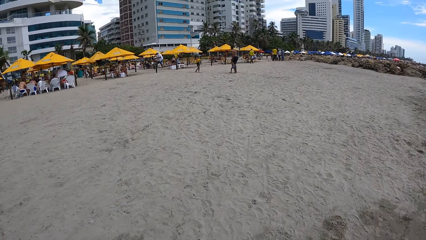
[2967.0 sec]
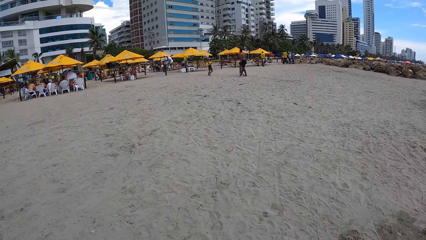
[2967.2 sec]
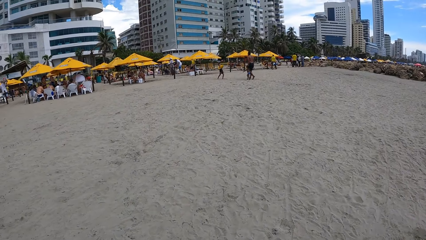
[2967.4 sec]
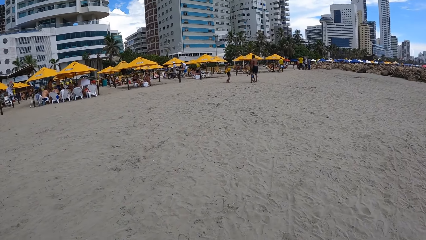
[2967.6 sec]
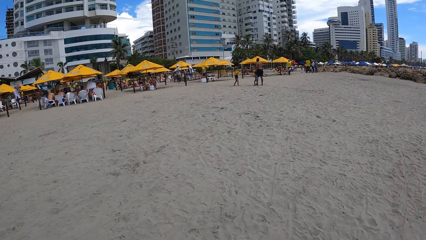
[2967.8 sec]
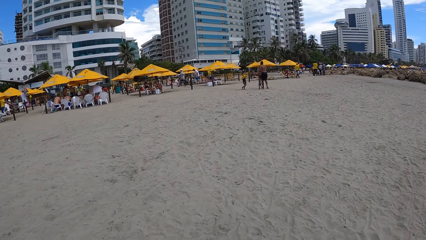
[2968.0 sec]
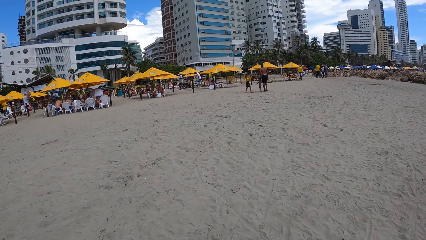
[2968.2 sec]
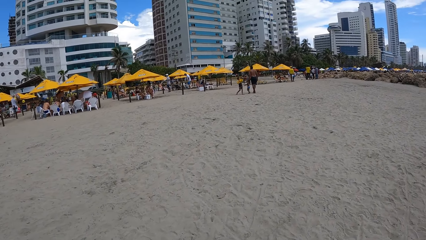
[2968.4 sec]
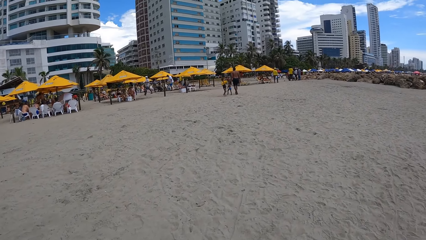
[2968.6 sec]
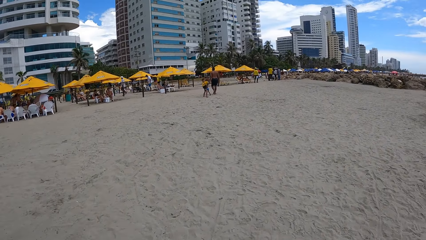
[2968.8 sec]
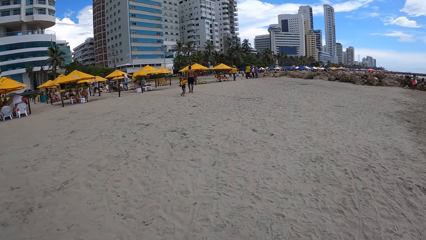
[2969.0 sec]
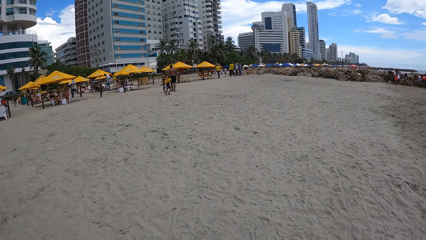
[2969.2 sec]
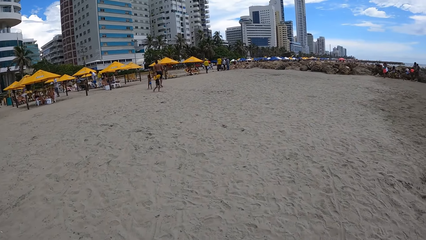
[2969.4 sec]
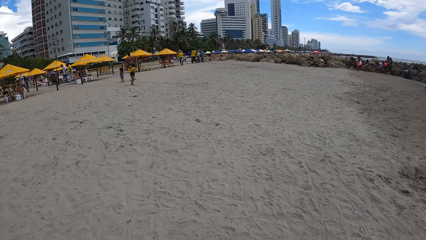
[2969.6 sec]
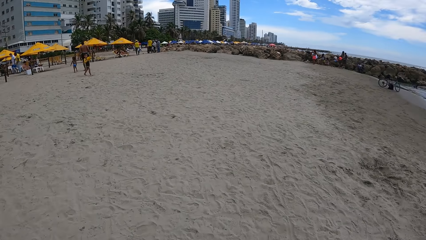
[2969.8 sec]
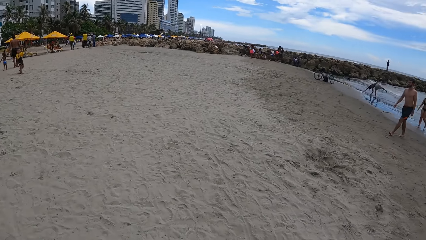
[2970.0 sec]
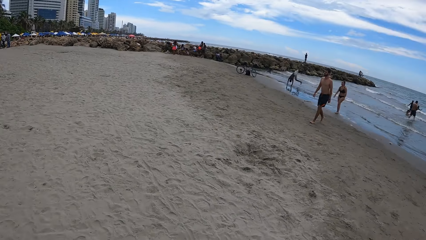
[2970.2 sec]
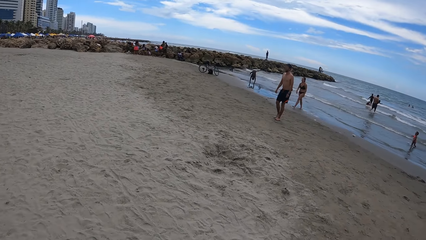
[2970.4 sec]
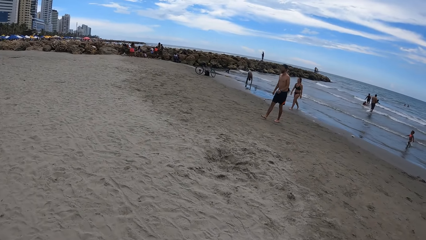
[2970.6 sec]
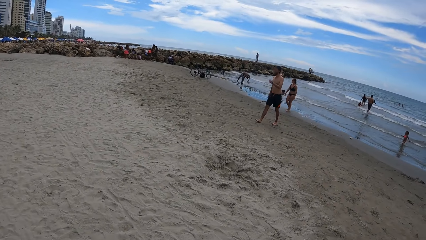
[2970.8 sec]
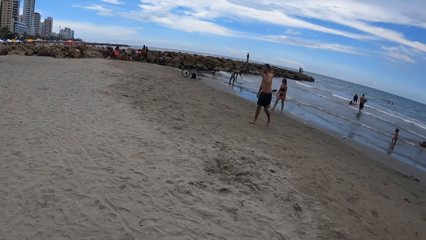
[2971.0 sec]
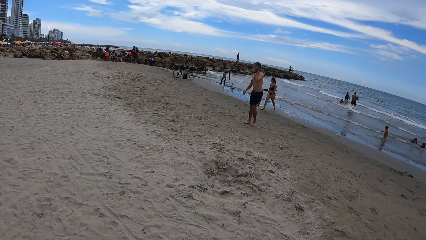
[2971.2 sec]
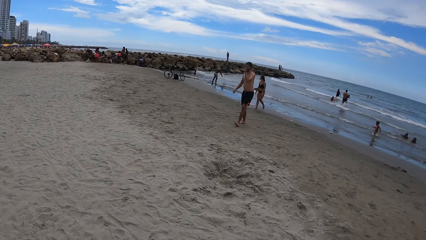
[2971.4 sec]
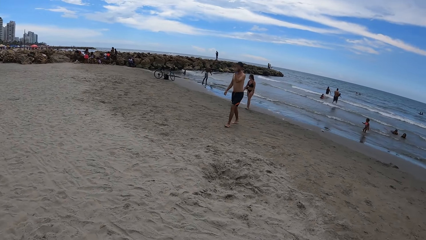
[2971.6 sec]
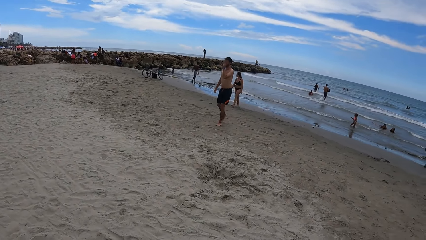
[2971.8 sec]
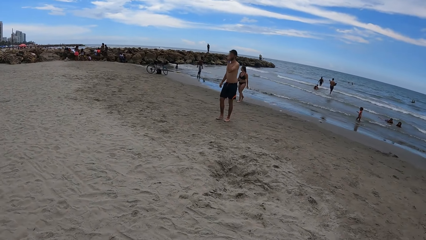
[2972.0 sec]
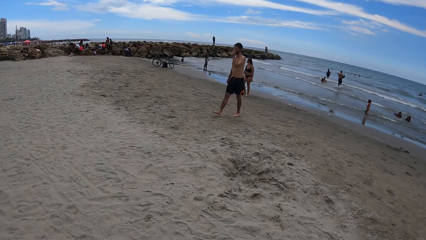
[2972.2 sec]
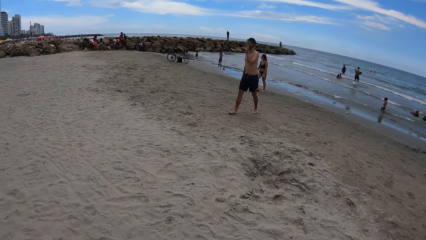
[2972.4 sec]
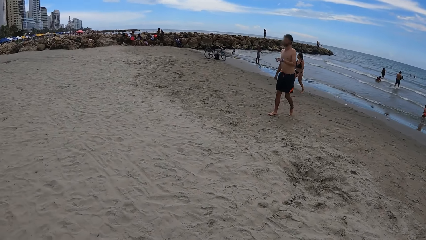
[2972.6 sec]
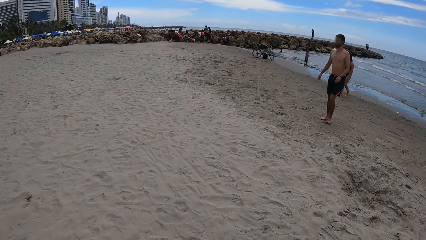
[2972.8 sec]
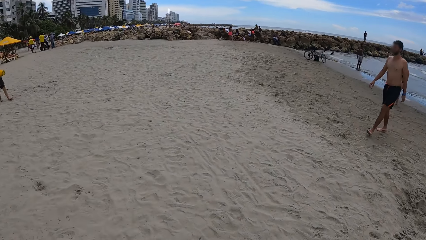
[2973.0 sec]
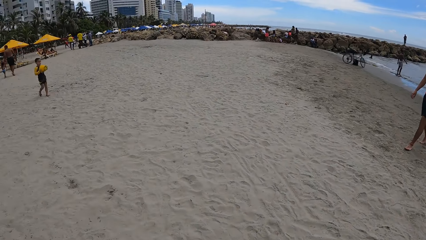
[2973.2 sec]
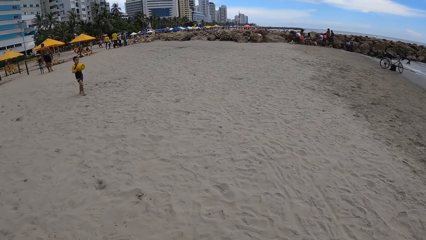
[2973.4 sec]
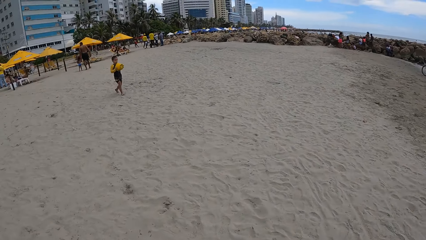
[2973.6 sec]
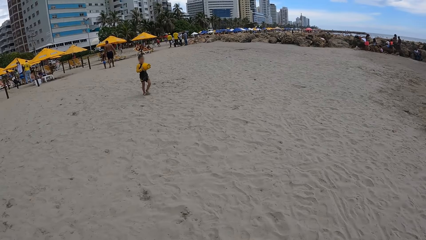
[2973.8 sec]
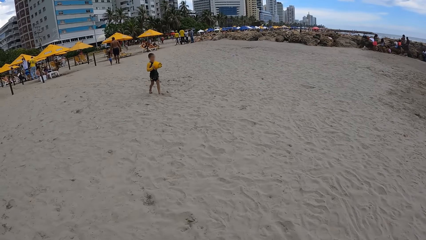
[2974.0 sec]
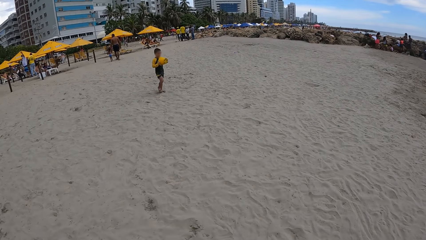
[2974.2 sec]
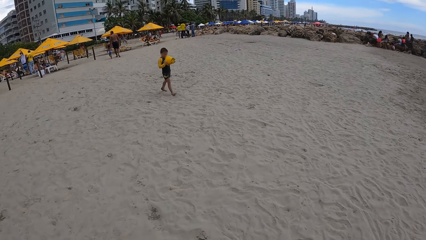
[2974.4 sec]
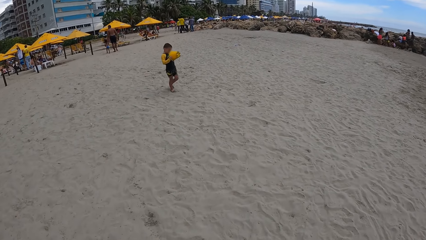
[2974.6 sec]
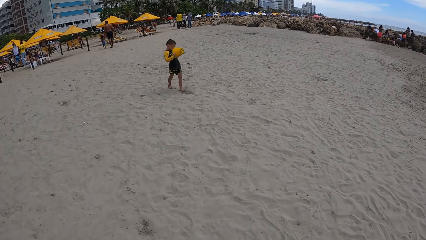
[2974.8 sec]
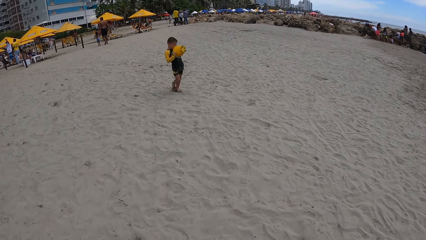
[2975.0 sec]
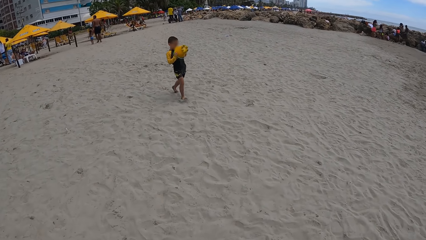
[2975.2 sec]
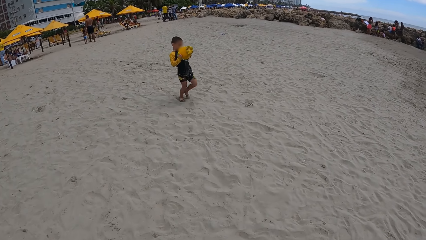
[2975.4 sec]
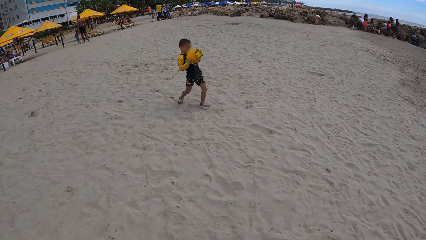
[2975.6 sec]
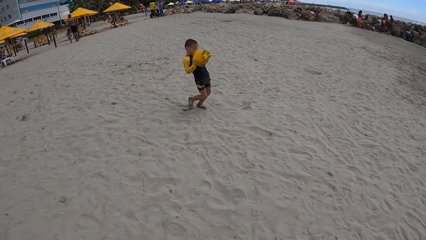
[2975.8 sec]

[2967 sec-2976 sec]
The camera wearer looks around. They walk around the seashore.

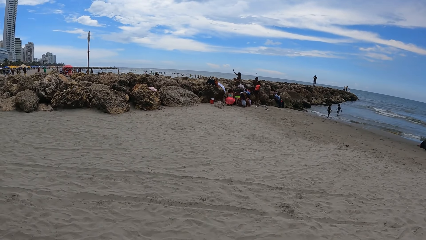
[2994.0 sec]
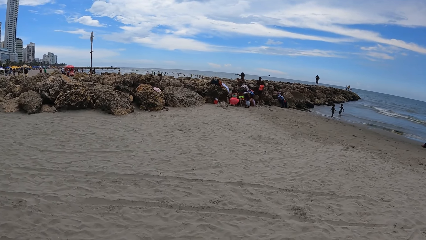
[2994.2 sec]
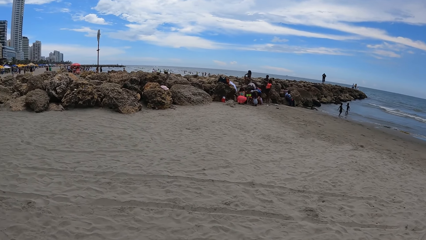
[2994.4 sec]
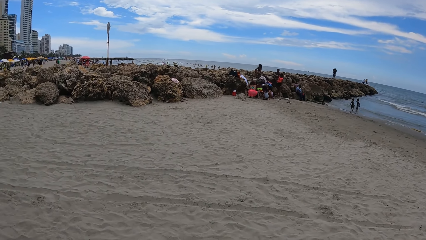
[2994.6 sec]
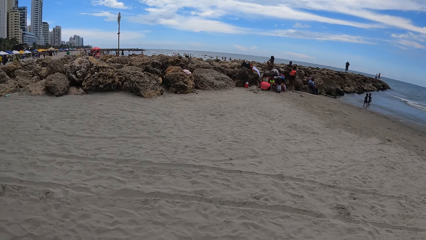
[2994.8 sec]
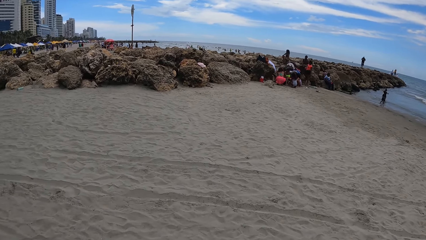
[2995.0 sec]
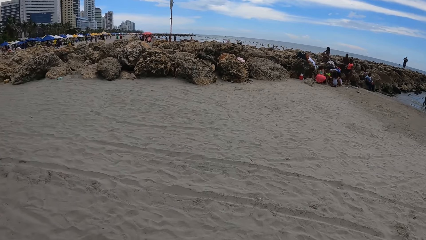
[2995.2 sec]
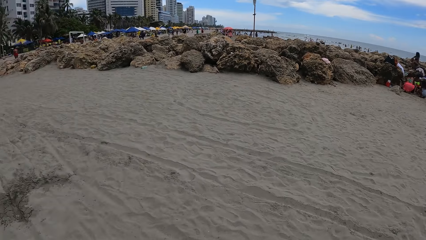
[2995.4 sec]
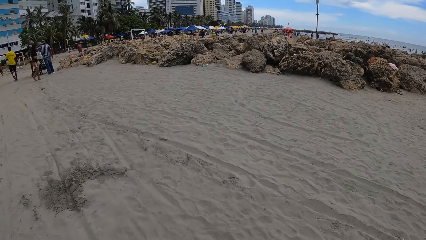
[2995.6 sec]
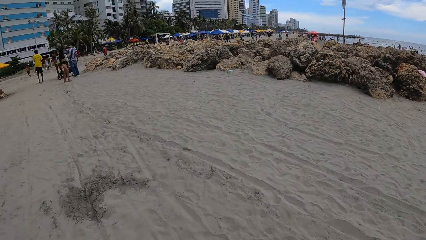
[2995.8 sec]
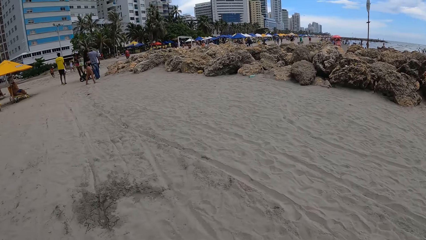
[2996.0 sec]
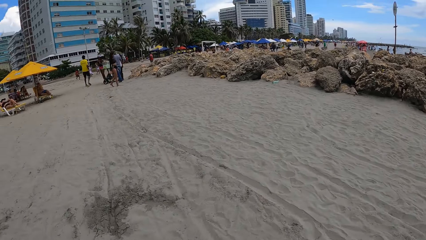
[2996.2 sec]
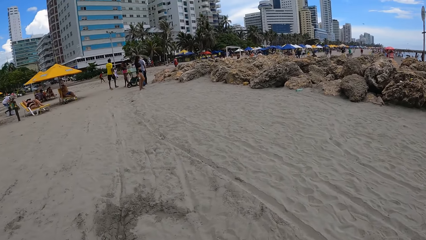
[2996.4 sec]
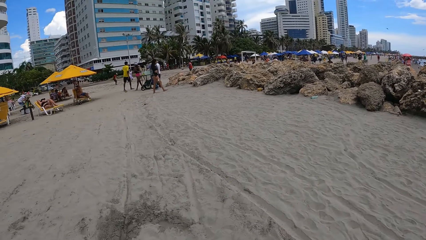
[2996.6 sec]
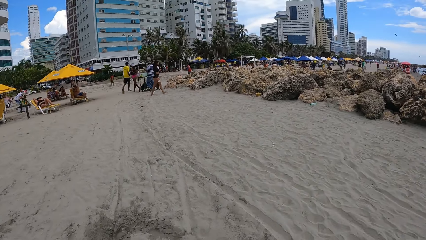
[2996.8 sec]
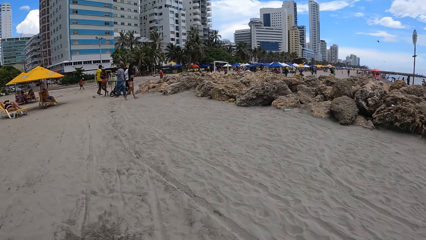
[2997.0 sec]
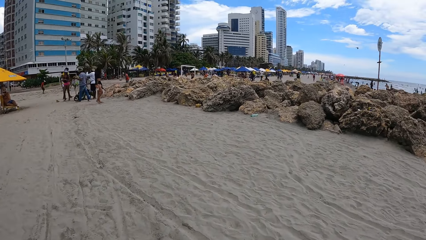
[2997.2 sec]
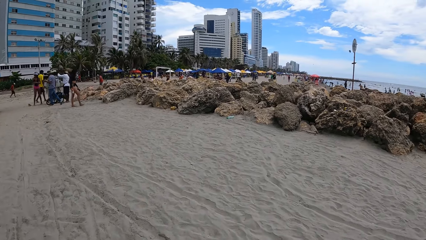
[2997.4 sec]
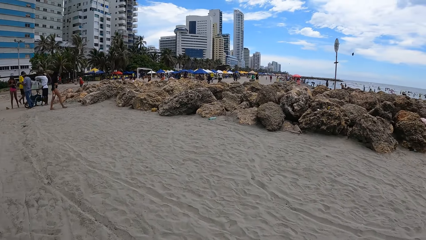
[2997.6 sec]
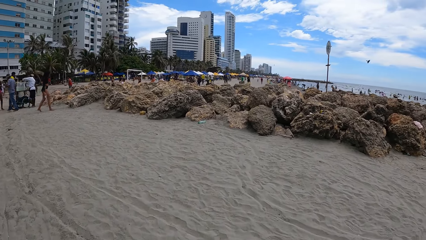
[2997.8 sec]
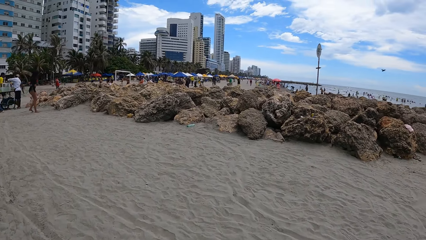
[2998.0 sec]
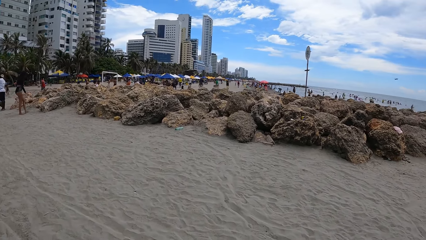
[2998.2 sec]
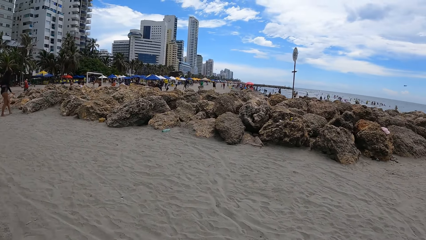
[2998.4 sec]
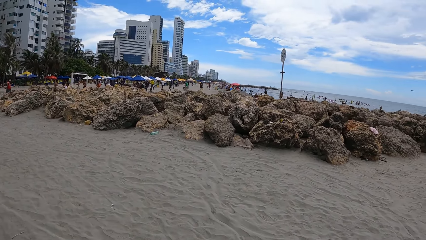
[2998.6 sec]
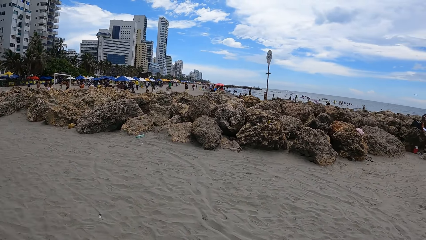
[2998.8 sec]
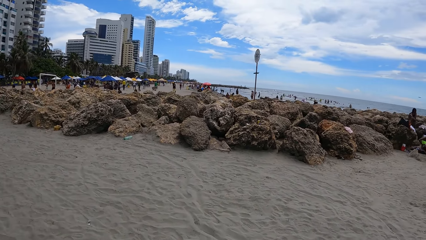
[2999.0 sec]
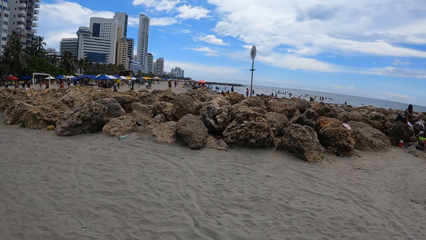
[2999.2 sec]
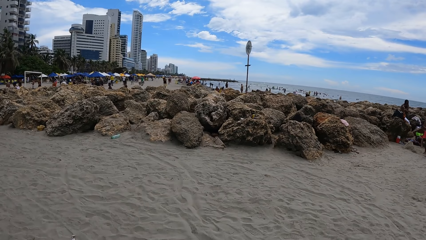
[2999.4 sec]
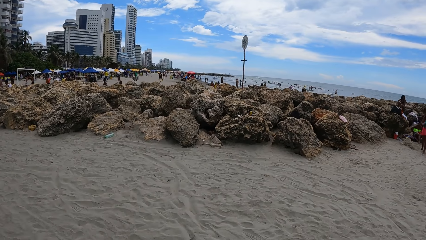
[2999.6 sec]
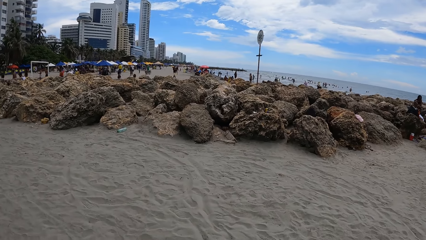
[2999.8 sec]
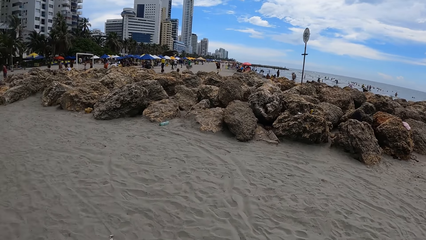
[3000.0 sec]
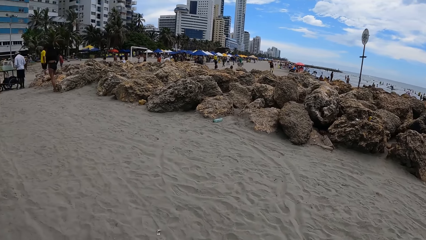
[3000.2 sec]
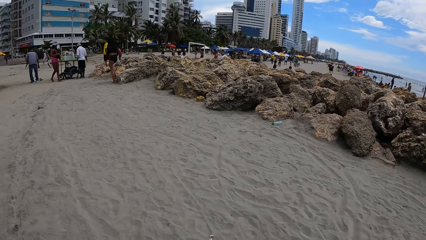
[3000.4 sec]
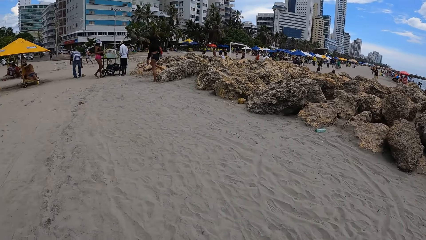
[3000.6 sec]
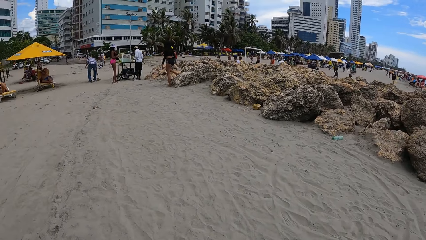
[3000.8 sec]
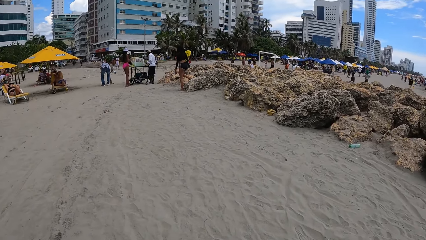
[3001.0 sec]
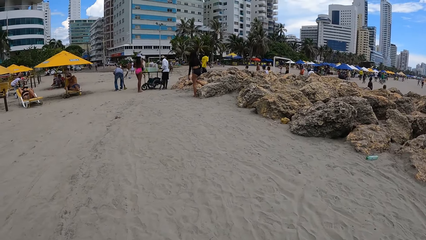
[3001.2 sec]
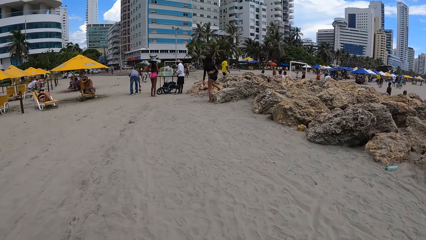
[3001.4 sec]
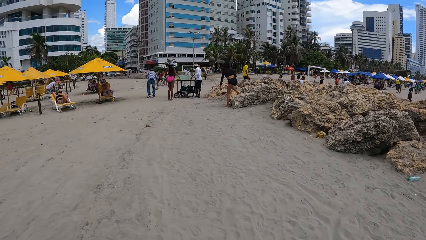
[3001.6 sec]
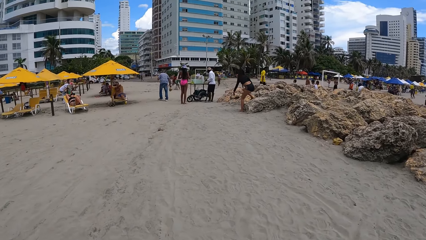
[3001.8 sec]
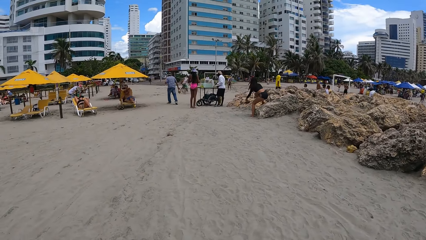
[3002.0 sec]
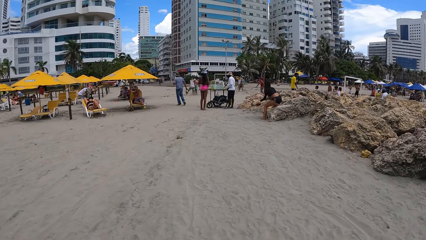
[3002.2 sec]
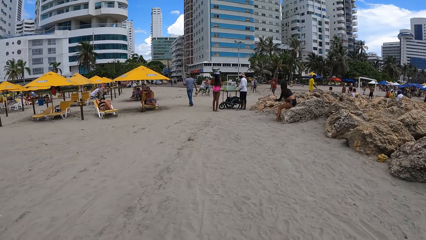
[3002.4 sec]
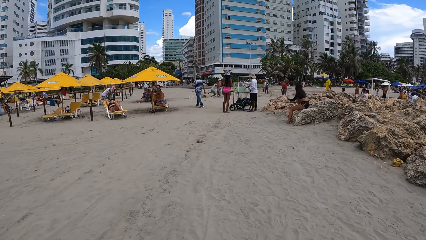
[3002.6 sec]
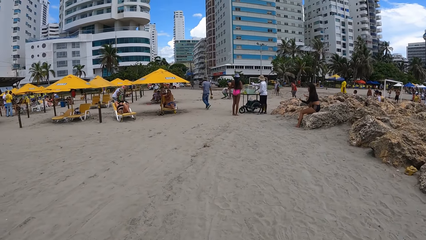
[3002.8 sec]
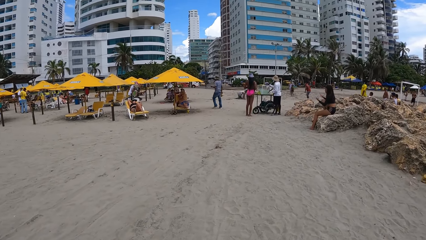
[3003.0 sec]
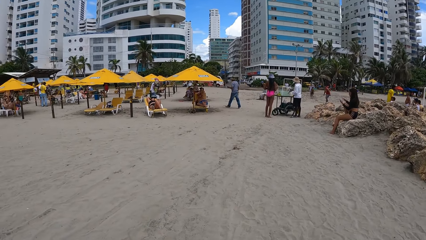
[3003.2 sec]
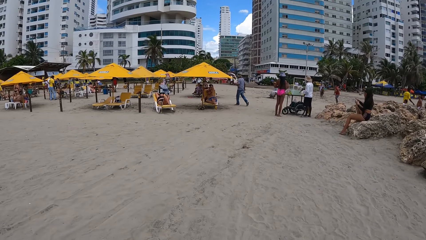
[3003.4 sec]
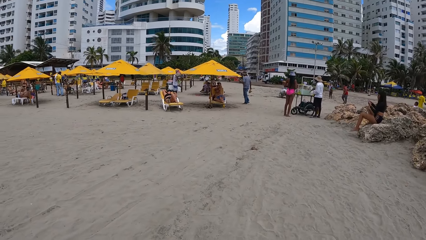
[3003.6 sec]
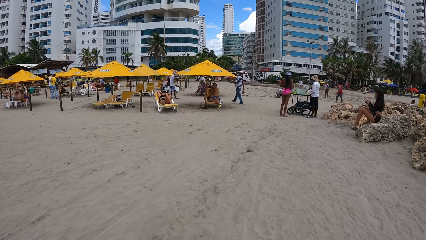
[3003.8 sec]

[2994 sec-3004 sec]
The camera wearer looks around. They walk ahead. They look around.
